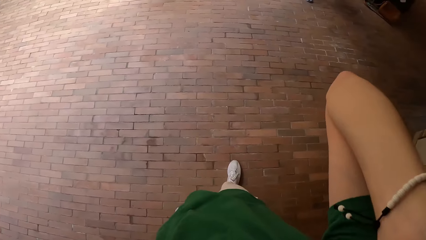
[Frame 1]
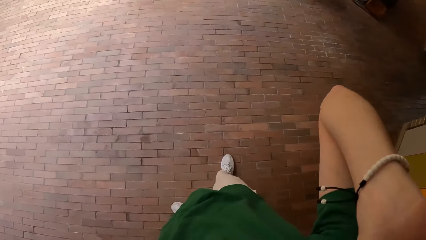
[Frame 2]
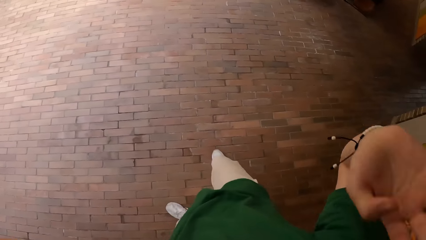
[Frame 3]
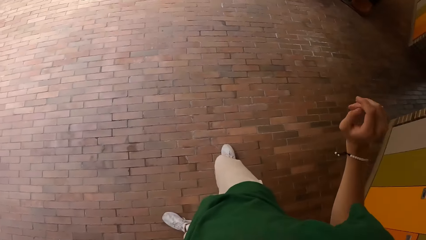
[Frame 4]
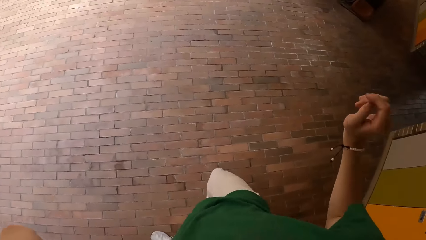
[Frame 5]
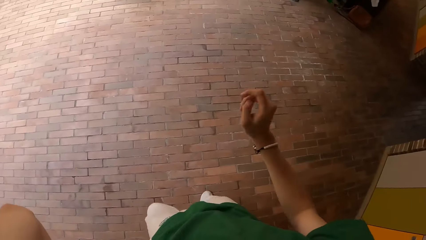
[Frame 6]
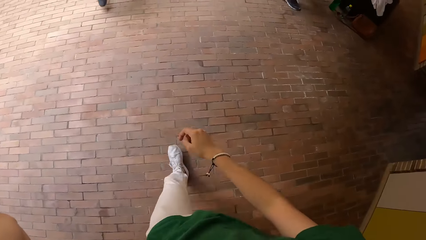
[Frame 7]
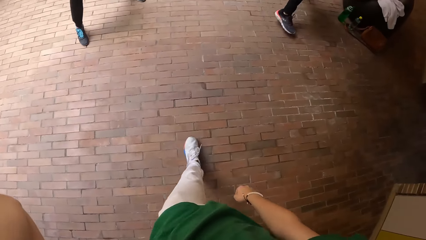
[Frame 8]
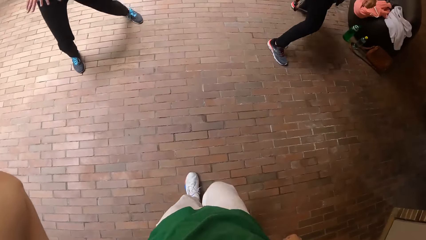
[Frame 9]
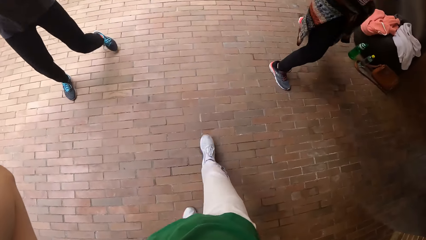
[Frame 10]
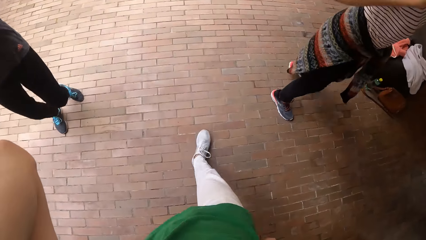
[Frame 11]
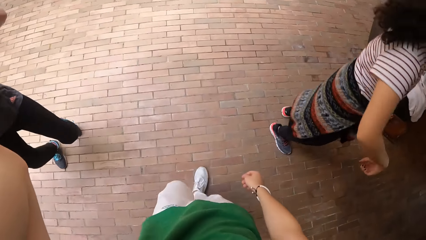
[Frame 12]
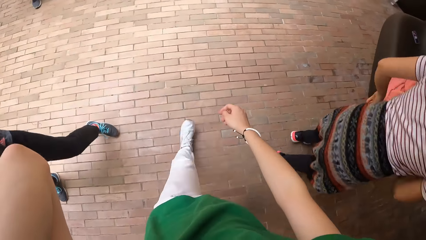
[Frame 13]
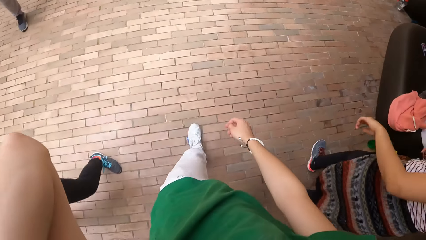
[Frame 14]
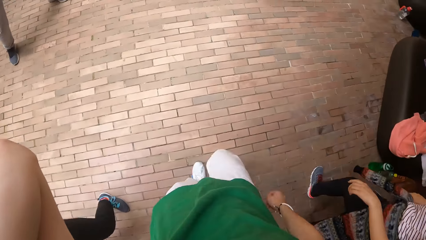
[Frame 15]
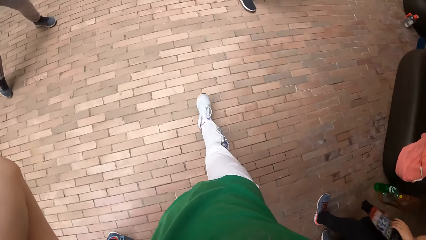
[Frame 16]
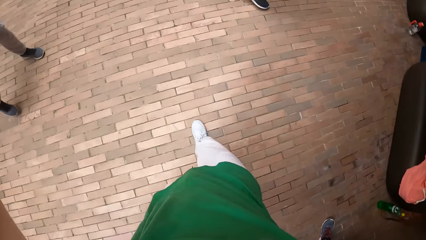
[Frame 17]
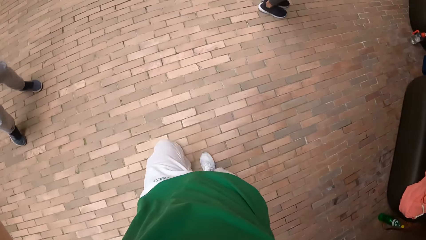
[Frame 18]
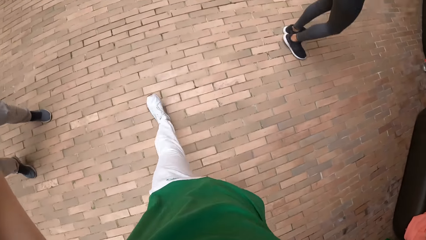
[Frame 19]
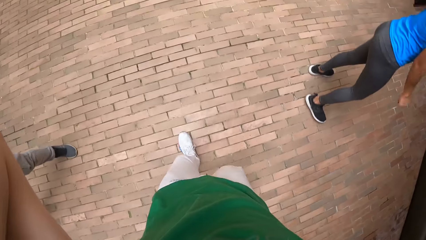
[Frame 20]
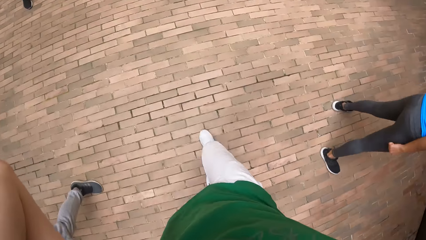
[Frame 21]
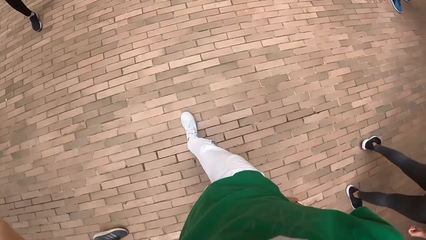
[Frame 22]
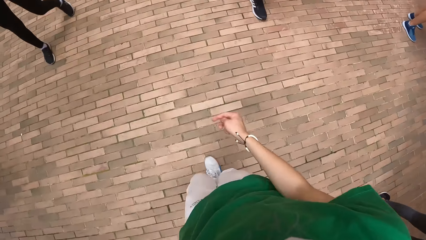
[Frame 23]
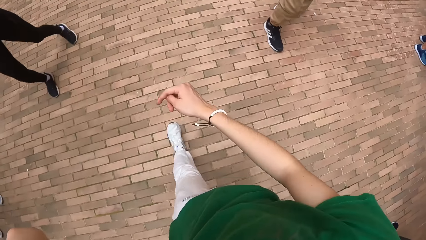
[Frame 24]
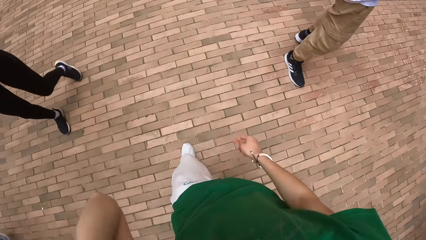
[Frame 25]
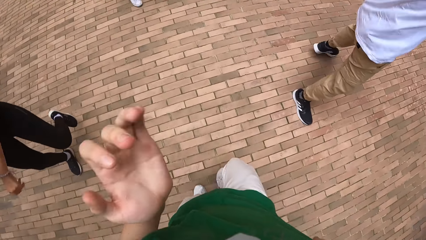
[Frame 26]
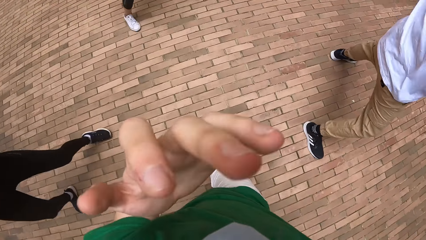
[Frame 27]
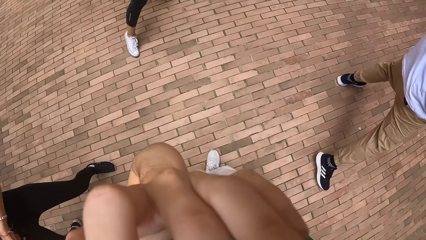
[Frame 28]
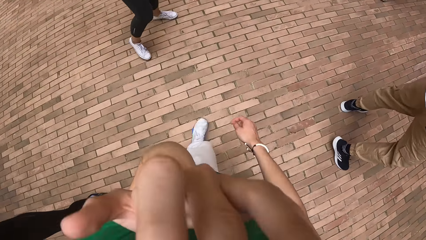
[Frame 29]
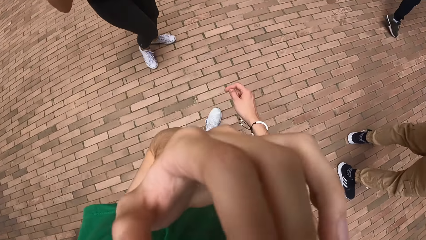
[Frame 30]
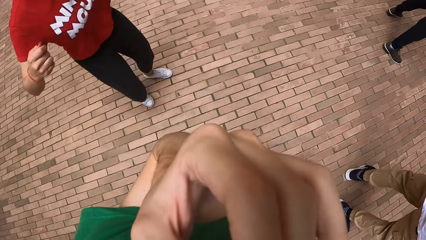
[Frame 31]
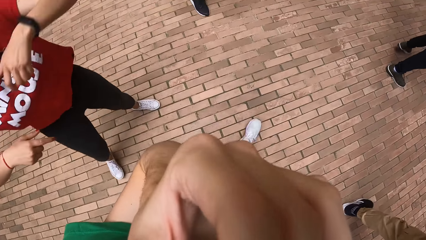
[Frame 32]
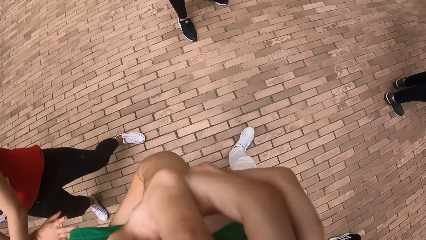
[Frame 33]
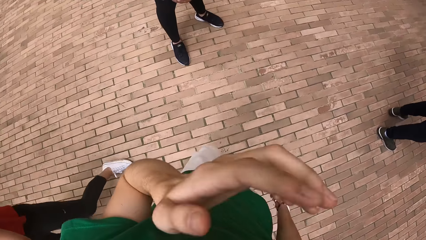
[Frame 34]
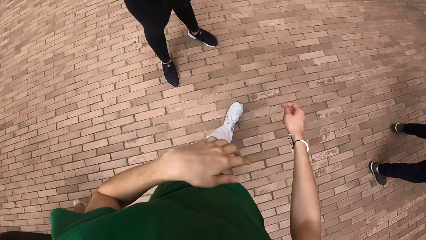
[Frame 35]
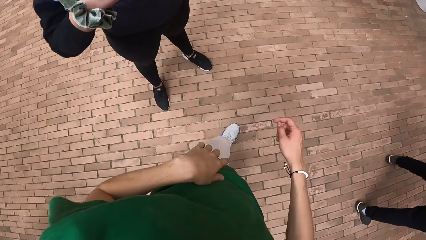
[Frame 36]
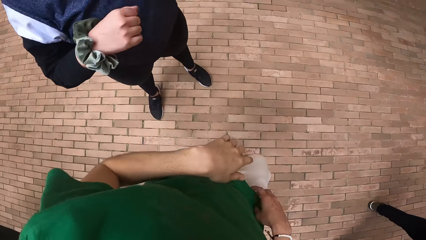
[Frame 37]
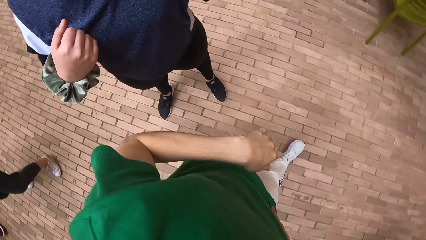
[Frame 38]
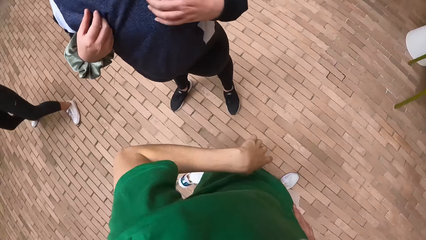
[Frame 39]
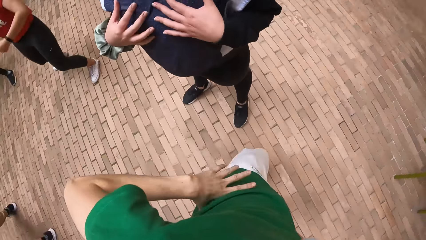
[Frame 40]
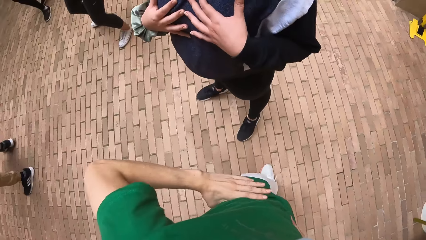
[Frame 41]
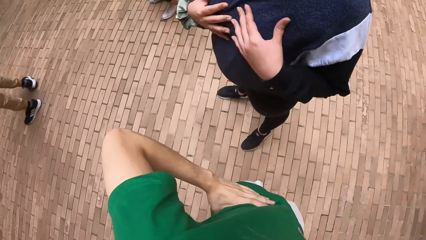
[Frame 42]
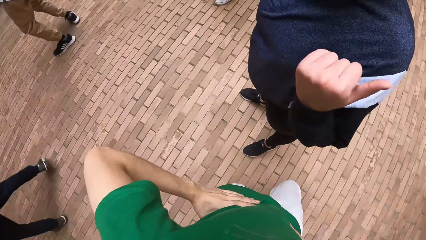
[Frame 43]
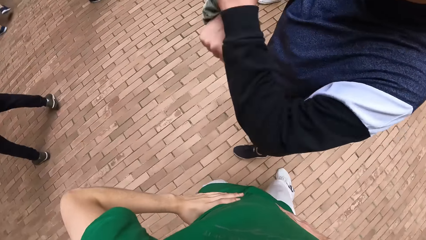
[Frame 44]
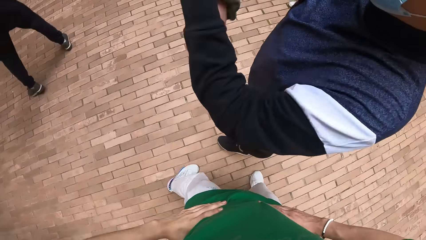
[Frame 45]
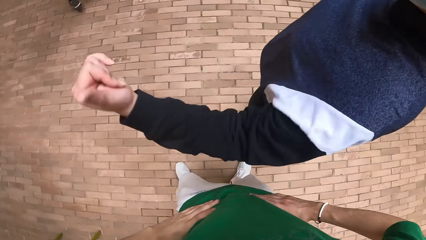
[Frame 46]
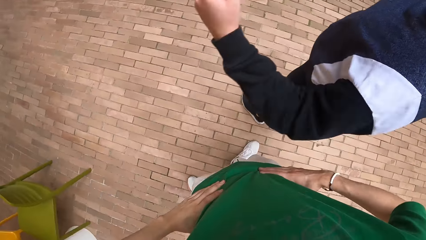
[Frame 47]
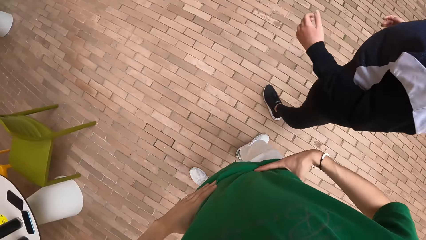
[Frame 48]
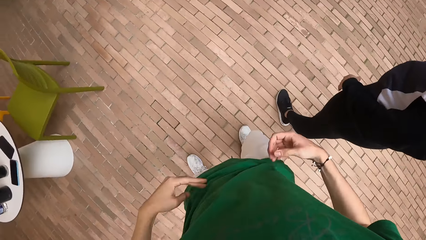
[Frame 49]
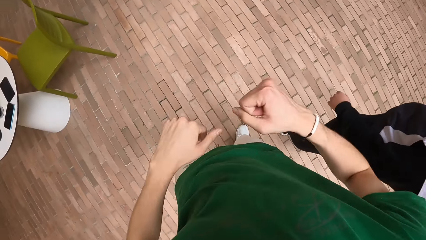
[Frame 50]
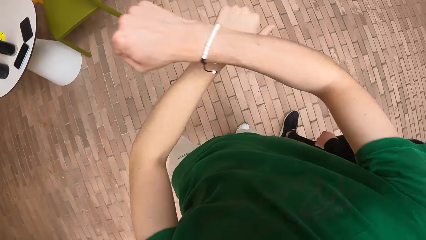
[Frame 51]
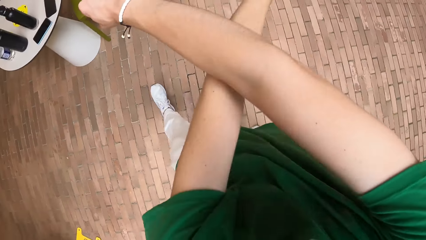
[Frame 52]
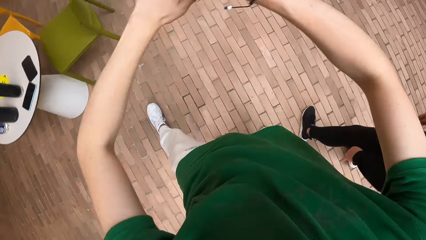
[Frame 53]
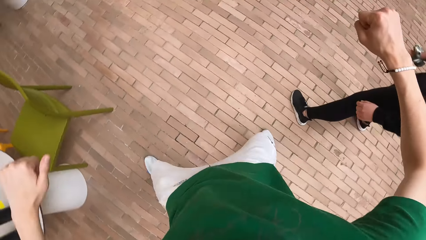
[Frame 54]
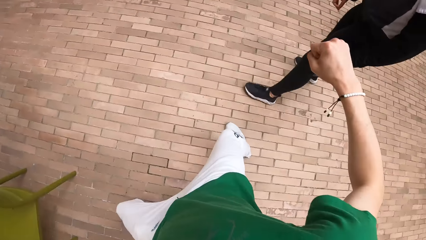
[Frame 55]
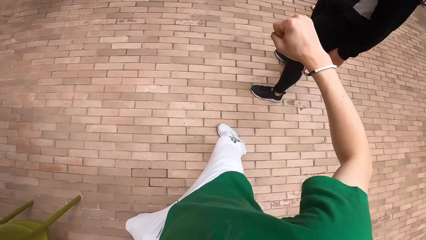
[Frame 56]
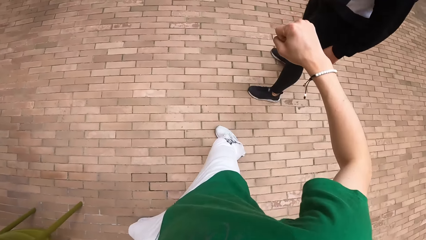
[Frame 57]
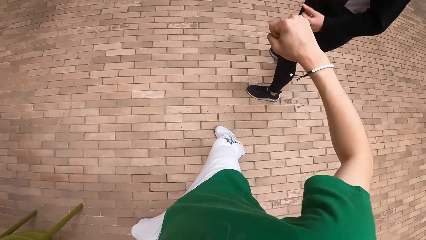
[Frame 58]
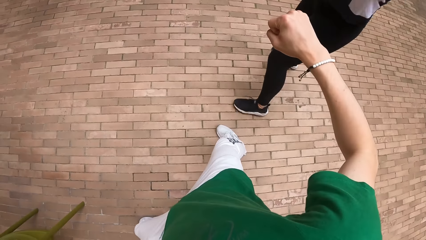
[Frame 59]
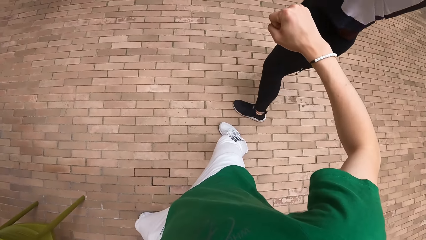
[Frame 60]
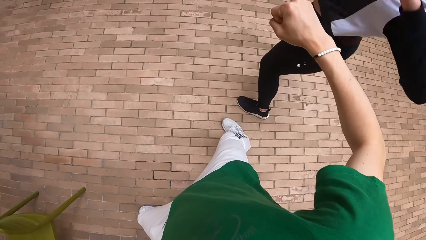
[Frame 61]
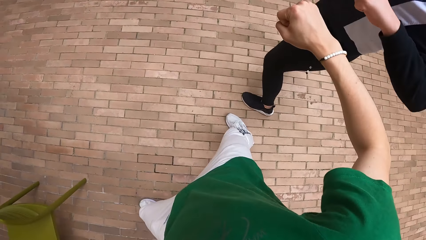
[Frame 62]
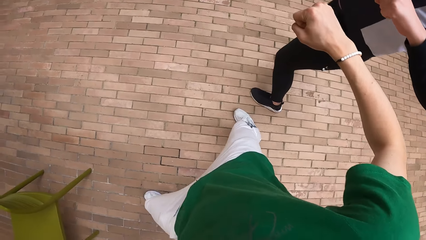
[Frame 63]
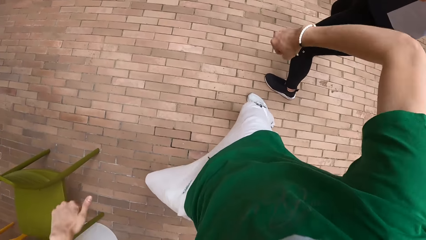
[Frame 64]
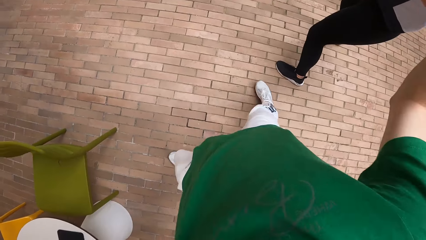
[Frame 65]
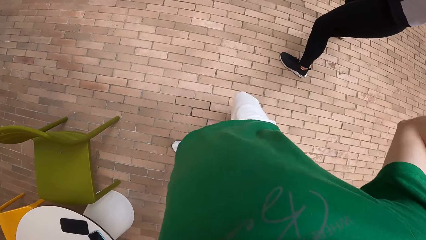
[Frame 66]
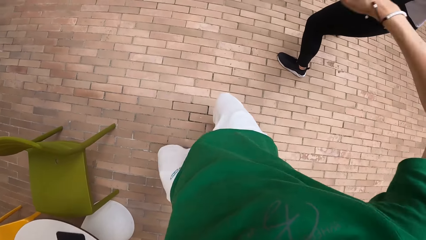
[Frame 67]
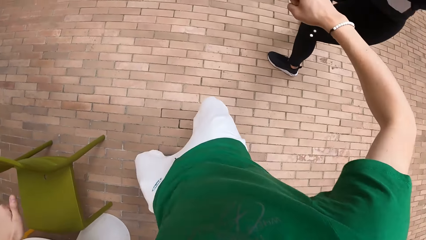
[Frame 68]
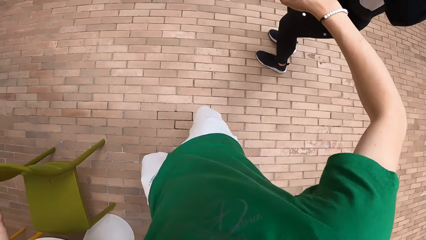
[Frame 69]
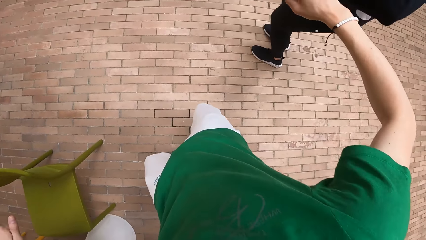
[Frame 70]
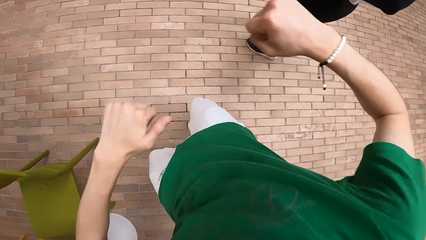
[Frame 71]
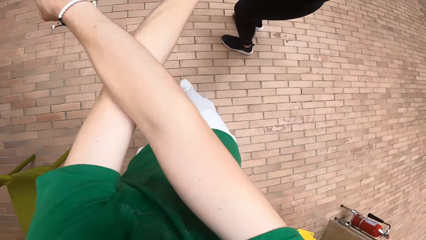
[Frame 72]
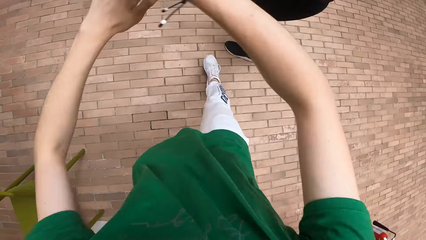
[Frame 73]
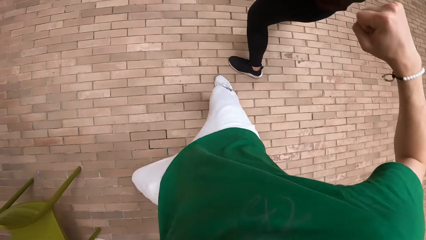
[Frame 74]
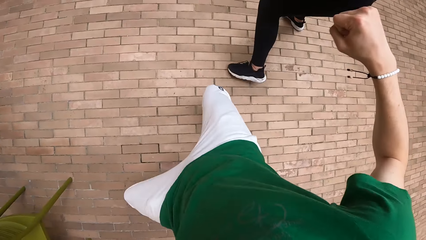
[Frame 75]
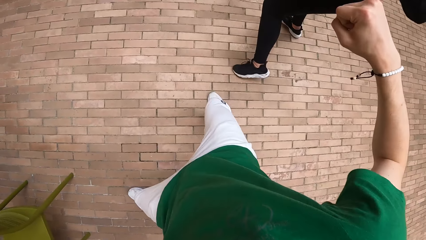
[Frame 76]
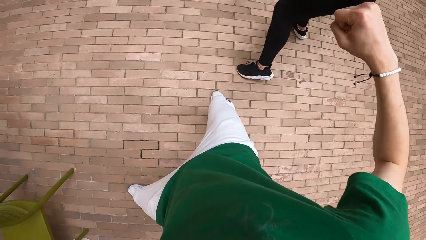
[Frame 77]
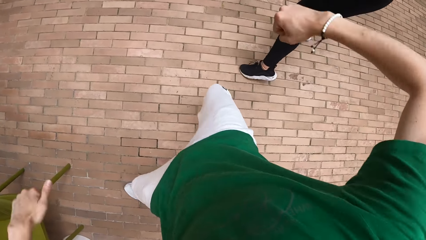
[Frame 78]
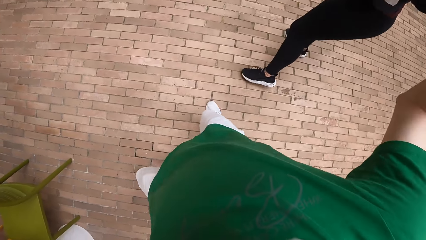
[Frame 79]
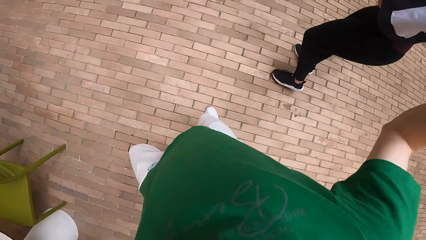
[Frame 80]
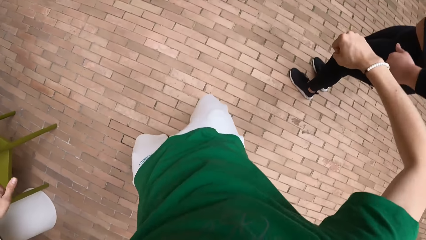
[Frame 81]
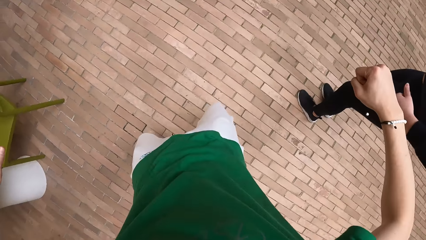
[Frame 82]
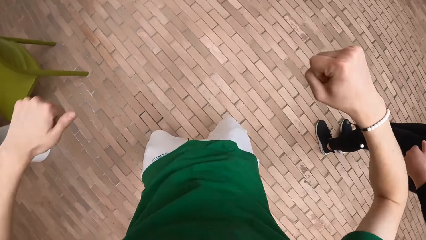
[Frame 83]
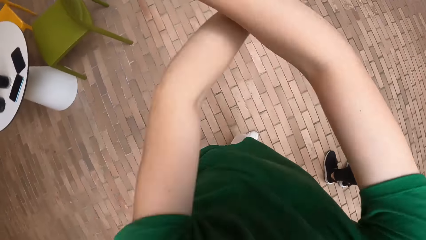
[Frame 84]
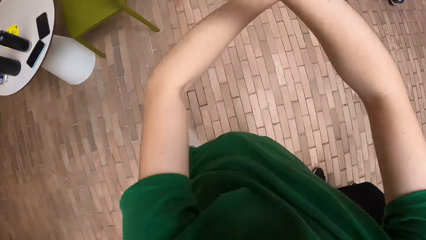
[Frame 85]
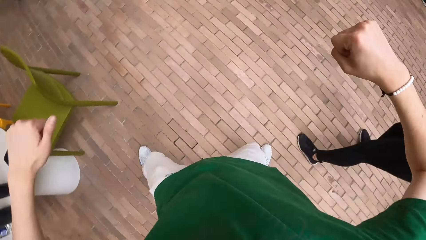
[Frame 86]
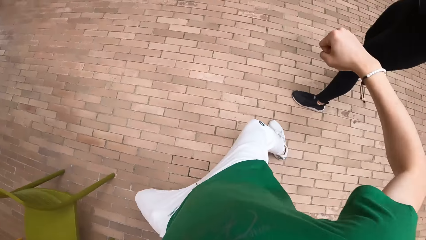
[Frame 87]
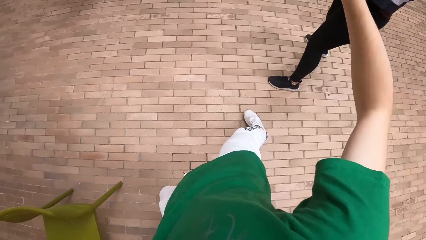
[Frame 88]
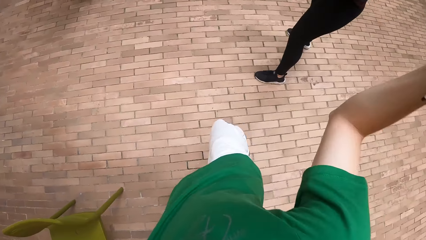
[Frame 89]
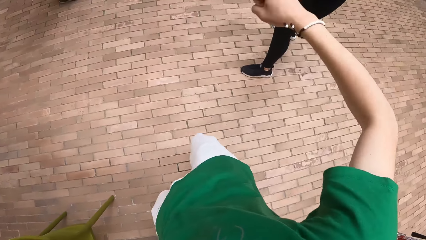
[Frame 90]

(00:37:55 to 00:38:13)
The camera wearer holds his eyeglasses on his face with his left hand. He walks forward, adjusts his eyeglasses on his face with his left hand, places his hands on his waist and turns back. A woman makes dance moves. The camera wearer looks forward. He instructs the woman in the studio and makes dance moves. The woman makes dance moves. The camera wearer makes dance moves. The woman makes dance moves. The camera wearer makes dance moves.
